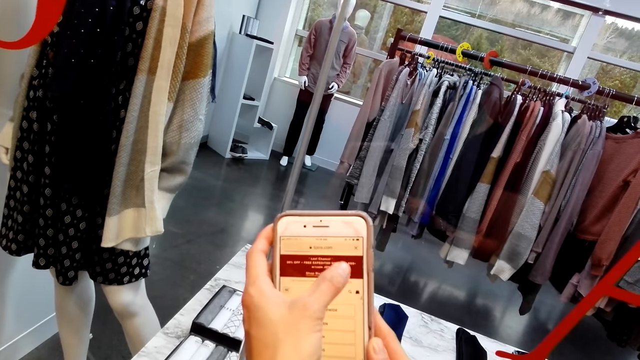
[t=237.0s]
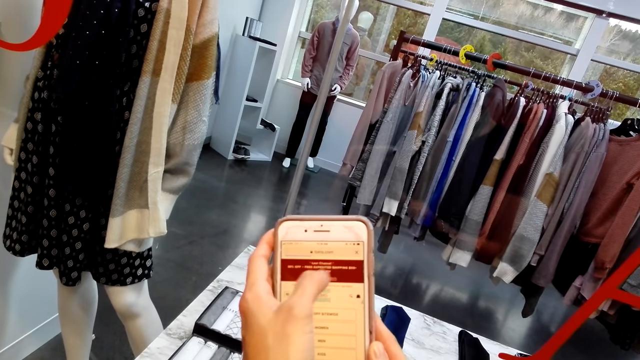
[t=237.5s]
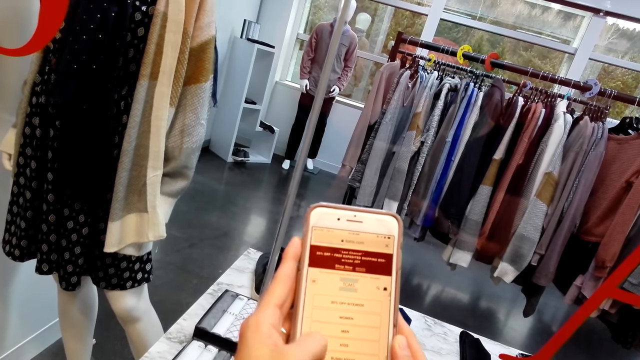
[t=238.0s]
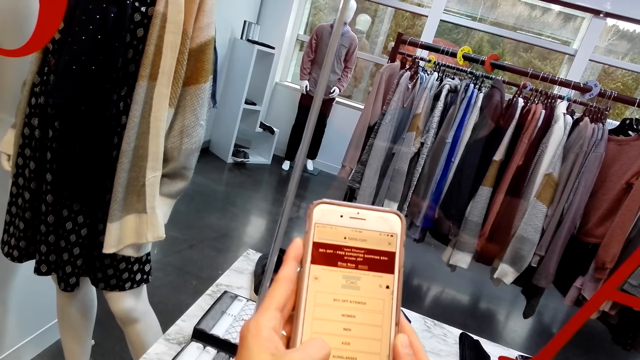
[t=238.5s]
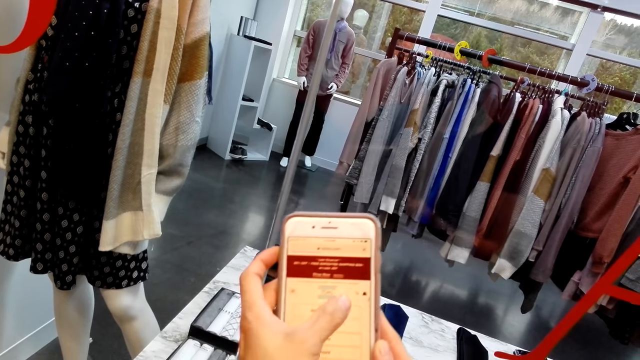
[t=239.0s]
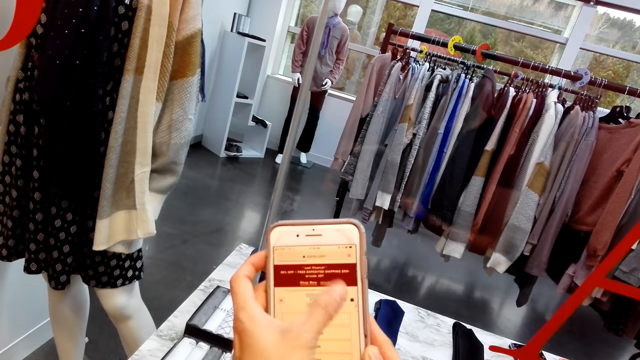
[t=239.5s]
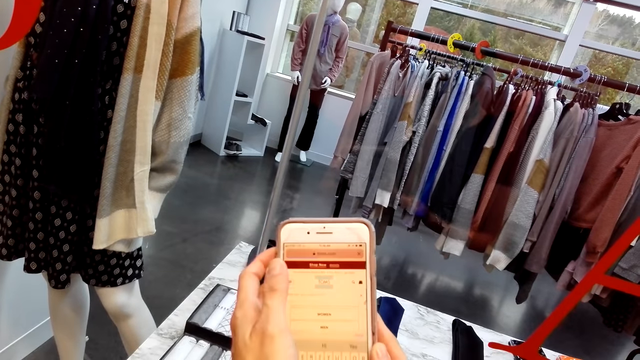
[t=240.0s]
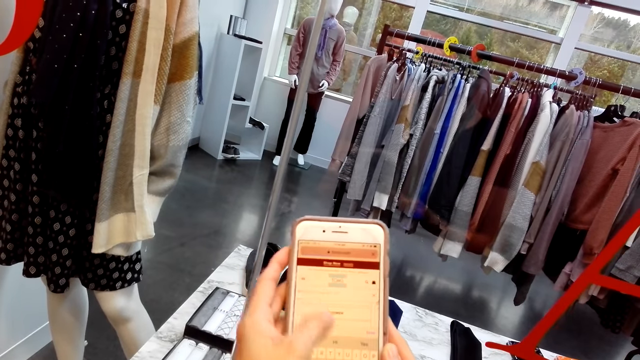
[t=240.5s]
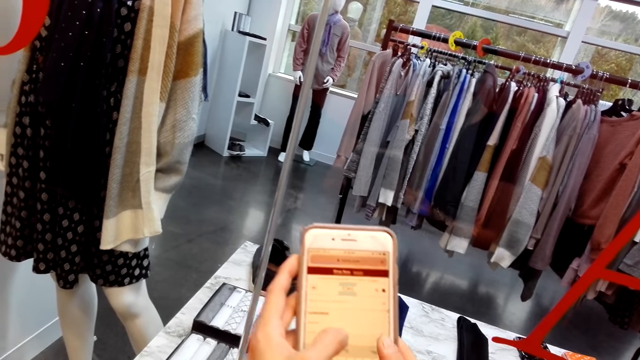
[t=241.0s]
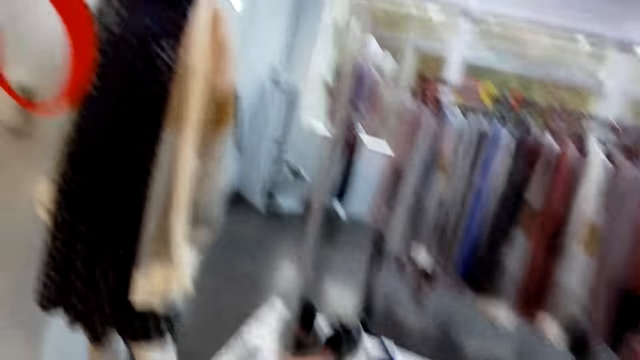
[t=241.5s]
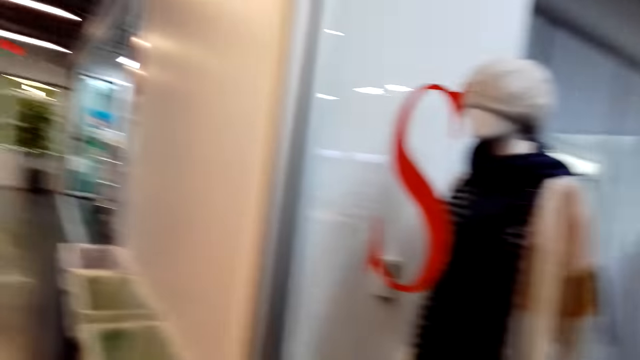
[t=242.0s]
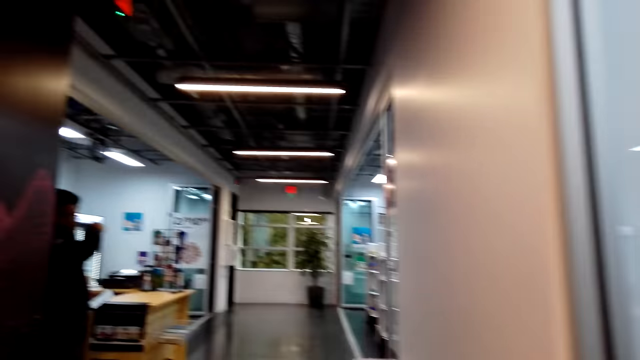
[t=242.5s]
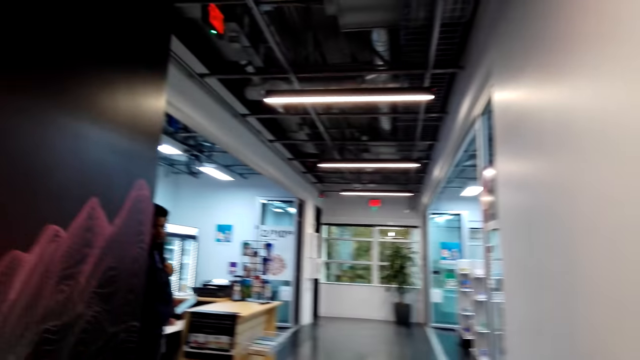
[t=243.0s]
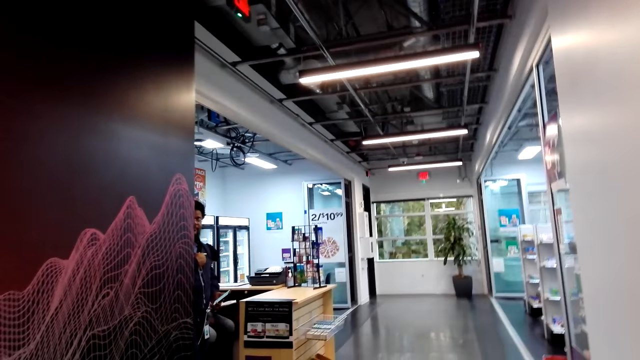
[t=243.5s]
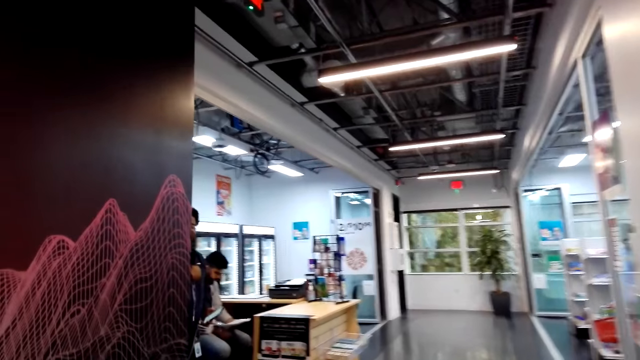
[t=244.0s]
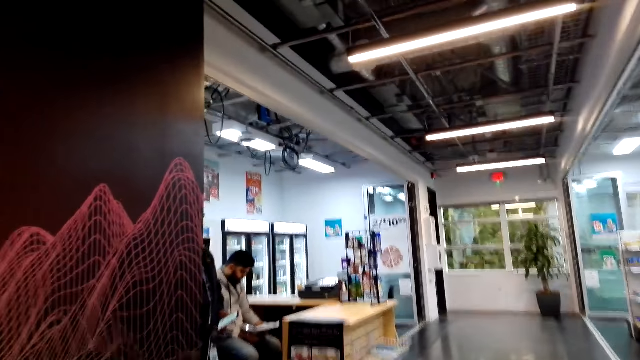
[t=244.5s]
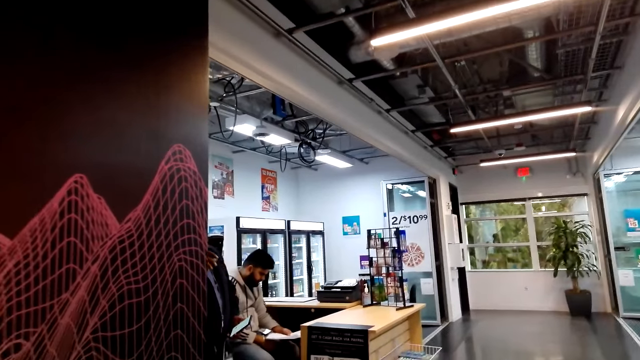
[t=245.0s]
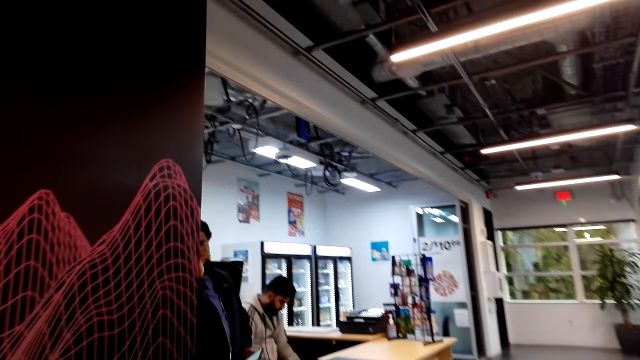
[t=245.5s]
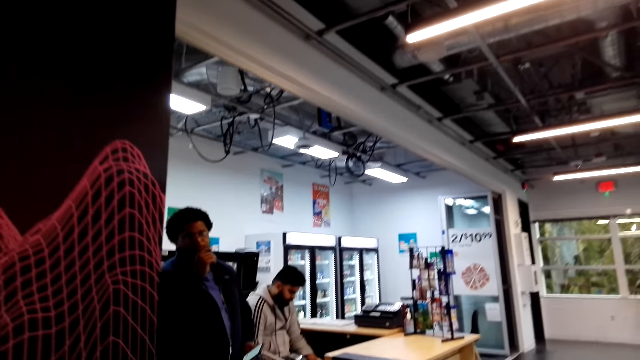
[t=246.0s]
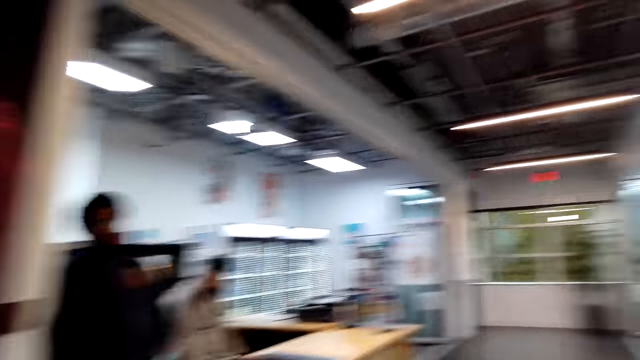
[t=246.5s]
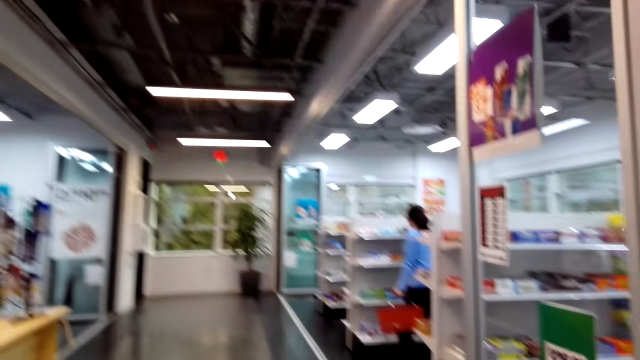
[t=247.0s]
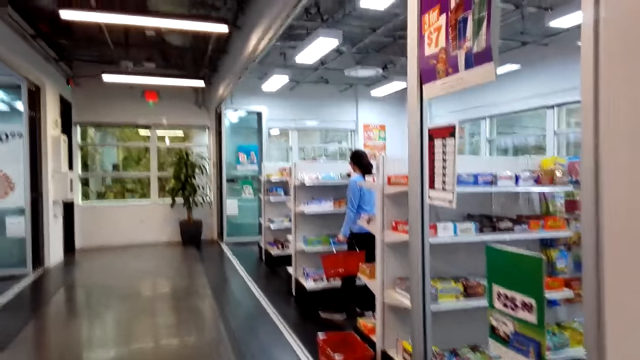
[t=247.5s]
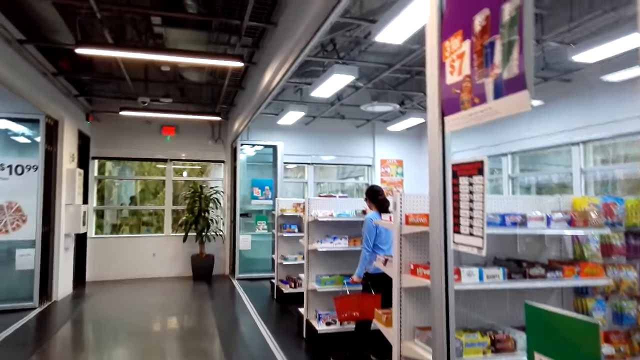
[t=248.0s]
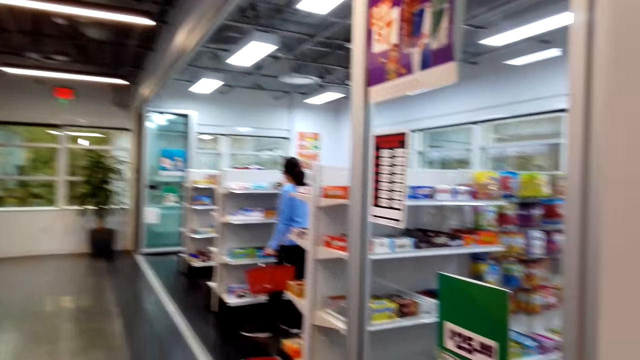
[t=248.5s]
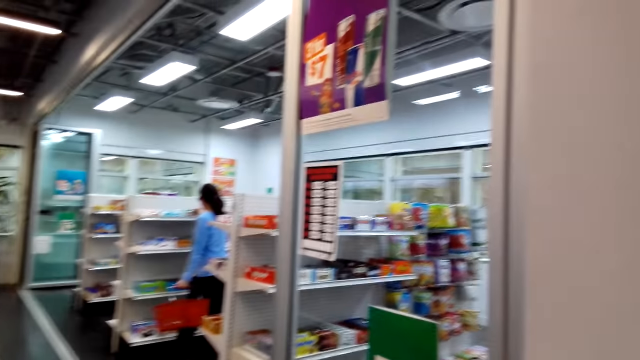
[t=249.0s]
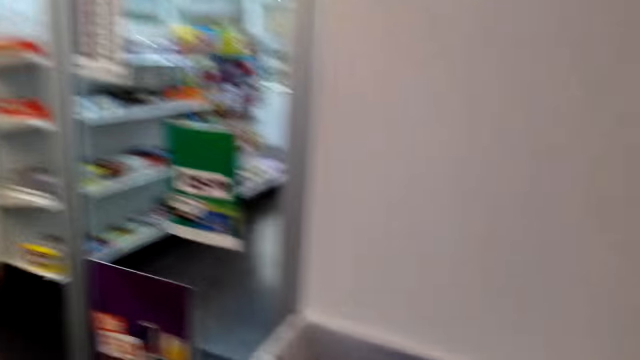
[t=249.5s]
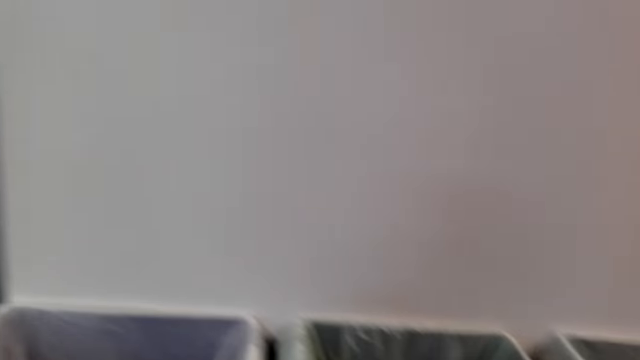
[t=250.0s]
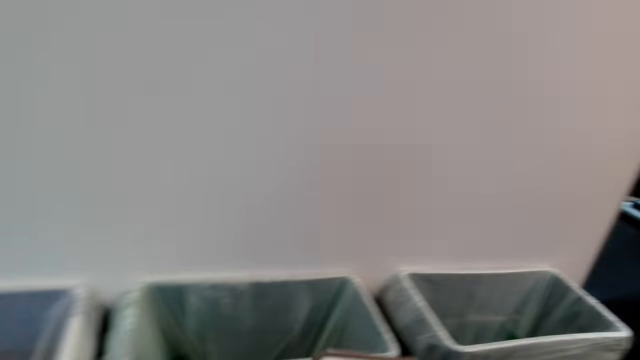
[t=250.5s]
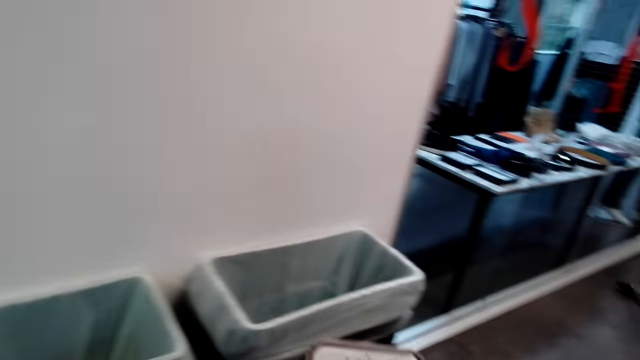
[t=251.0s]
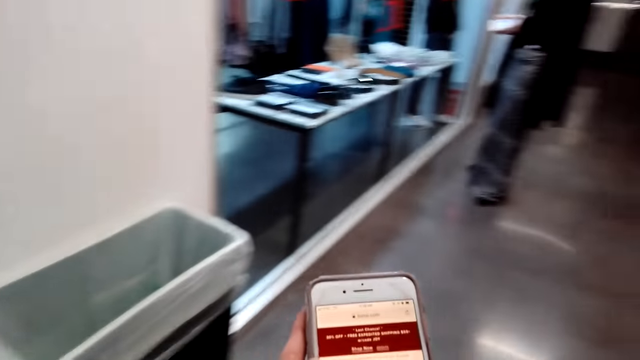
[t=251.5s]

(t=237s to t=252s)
The camera wearer speaks. They turn around. A man walks back. The camera wearer speaks. The man speaks. The camera wearer walks forward. They converse with the man. They turn their head right. The man moves around the shop. The camera wearer turns around.

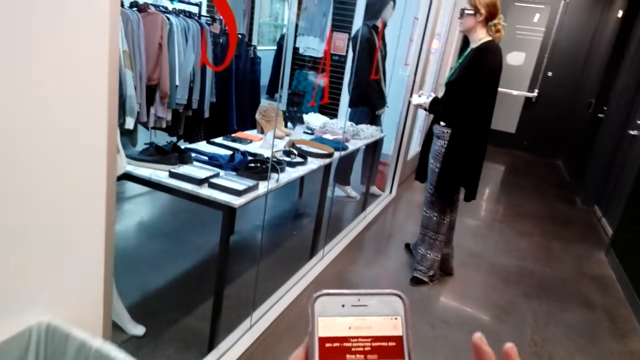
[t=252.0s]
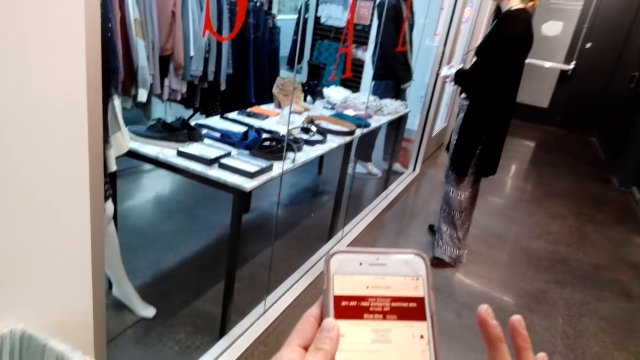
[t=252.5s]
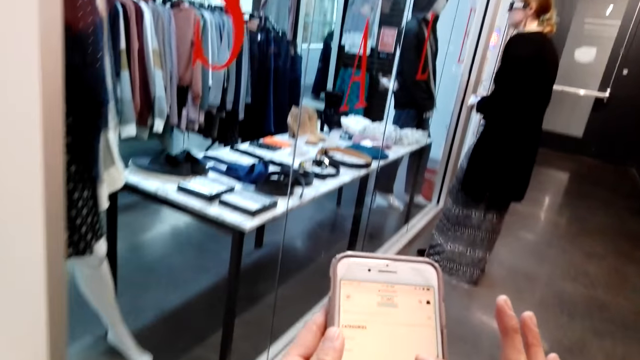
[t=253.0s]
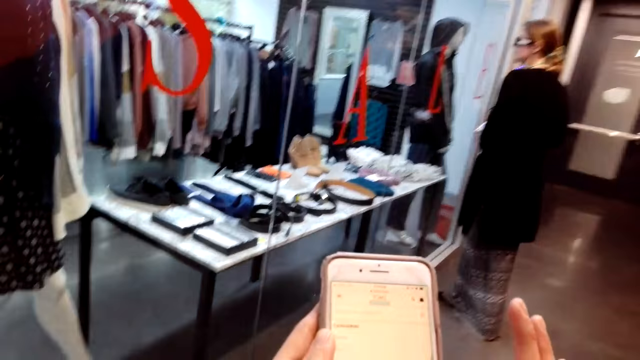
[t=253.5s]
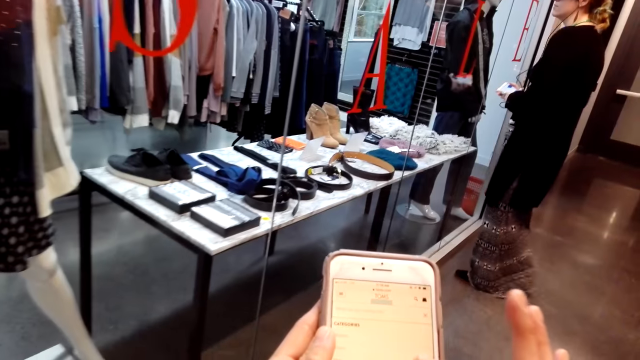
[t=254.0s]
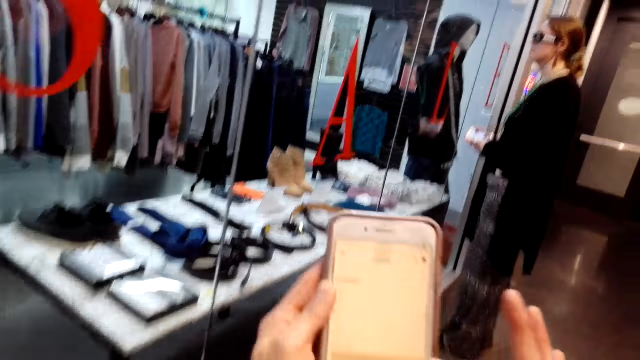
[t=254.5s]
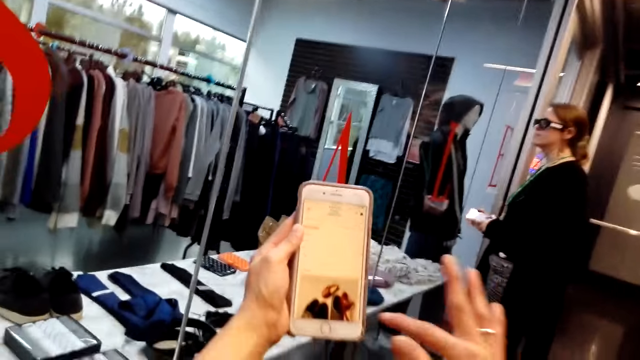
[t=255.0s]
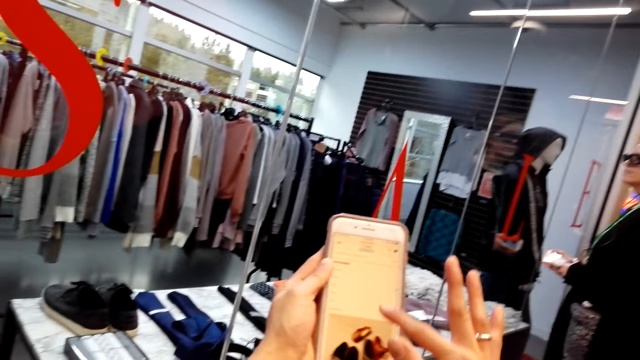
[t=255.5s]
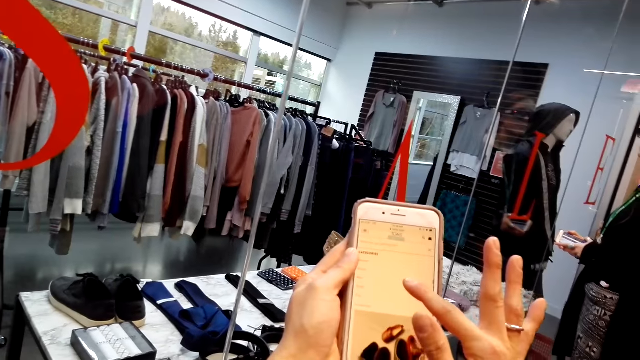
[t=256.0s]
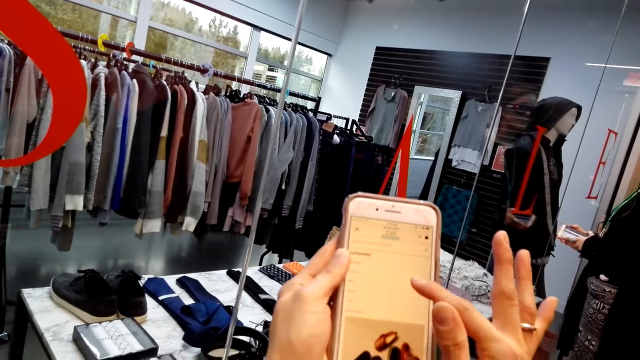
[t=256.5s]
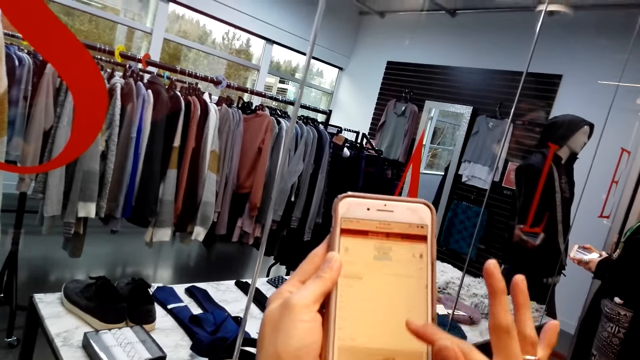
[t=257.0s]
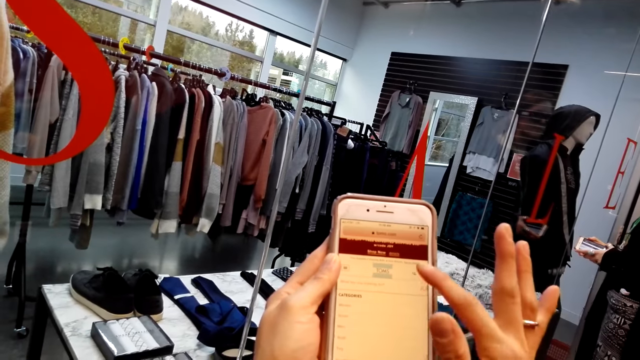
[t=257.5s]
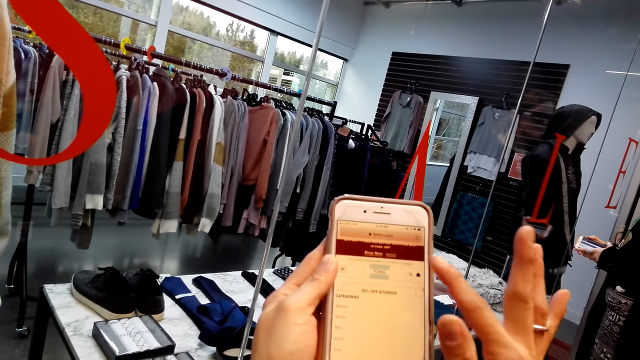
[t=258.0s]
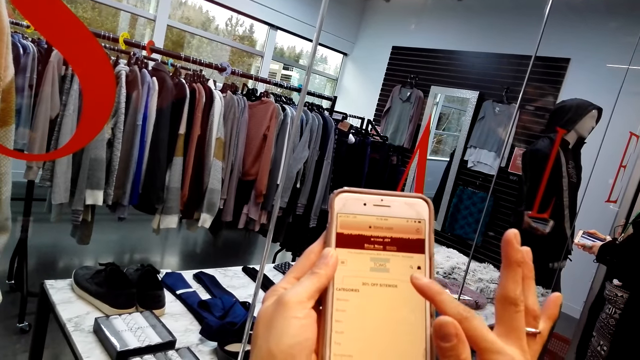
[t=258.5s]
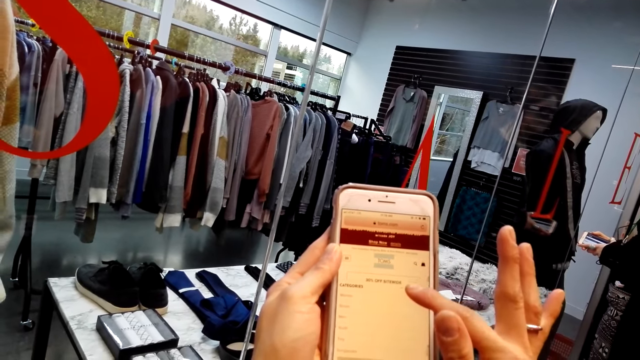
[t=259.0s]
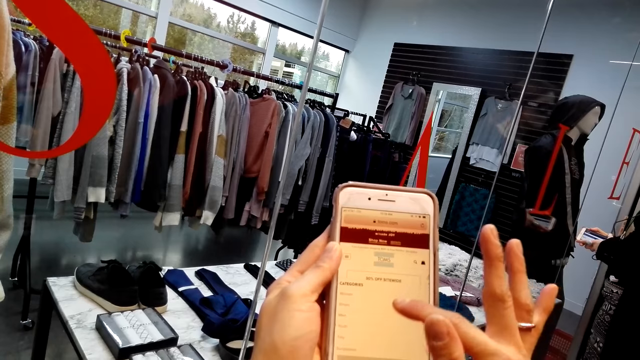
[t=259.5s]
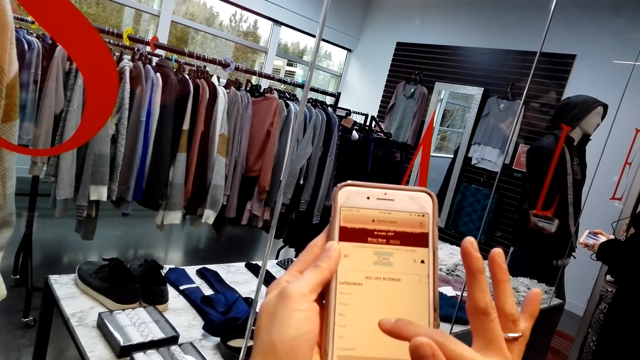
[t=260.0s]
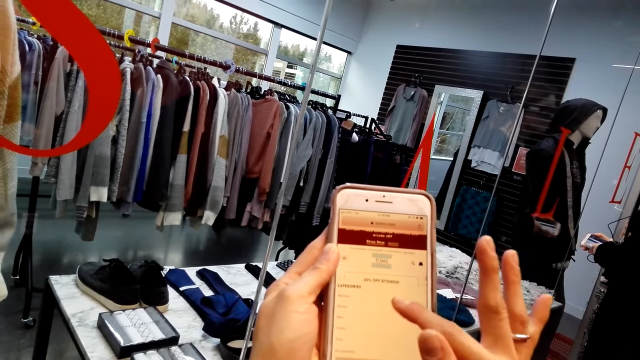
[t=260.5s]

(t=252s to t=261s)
A woman moves her leg. The camera wearer uses a phone. The woman scrolls the screen of the phone. The camera wearer moves the phone forward. They use the phone. The woman taps the phone.
